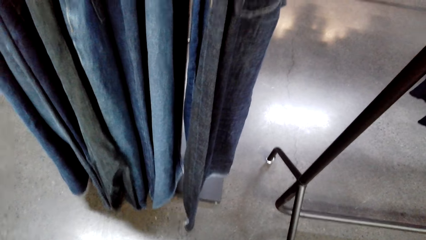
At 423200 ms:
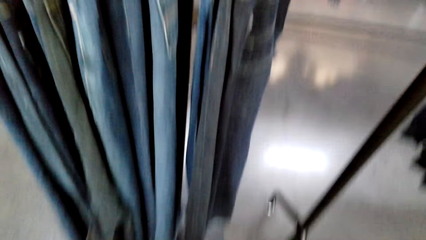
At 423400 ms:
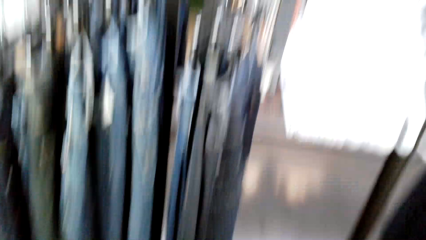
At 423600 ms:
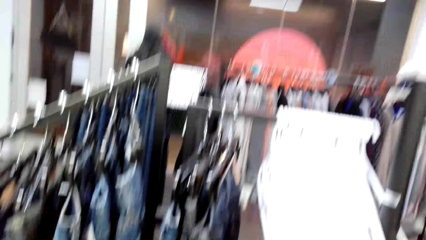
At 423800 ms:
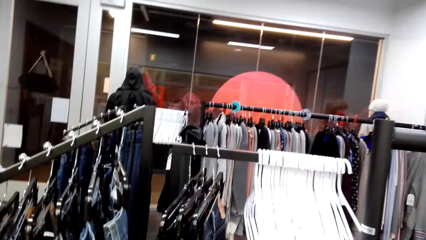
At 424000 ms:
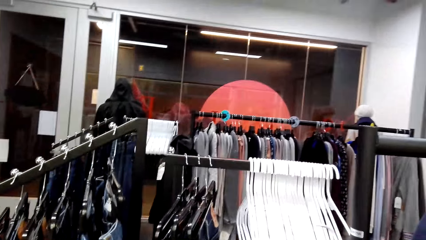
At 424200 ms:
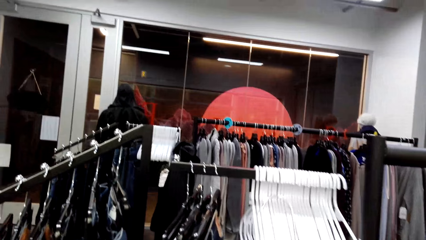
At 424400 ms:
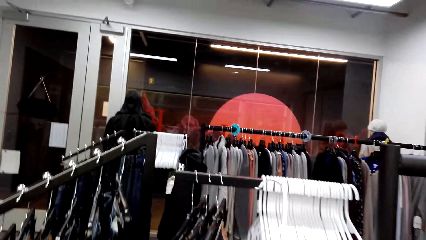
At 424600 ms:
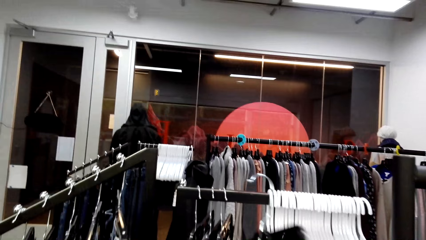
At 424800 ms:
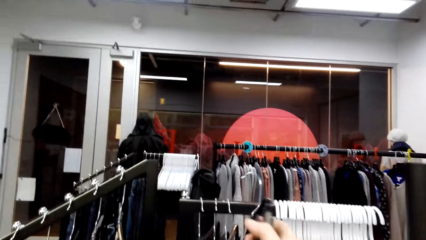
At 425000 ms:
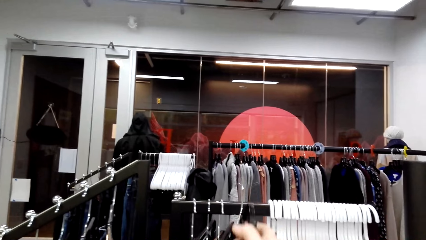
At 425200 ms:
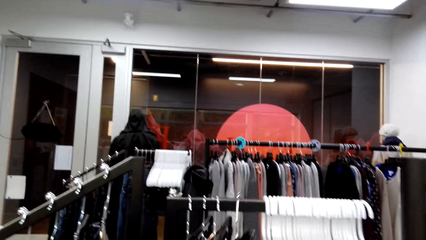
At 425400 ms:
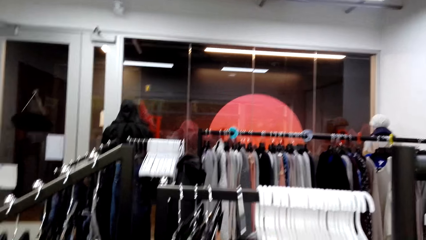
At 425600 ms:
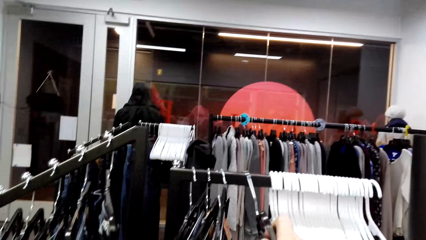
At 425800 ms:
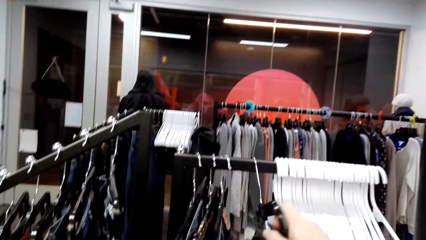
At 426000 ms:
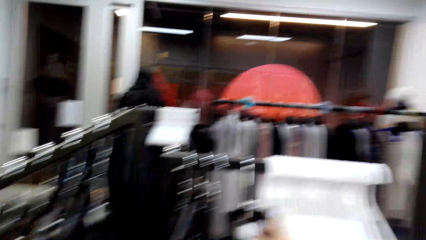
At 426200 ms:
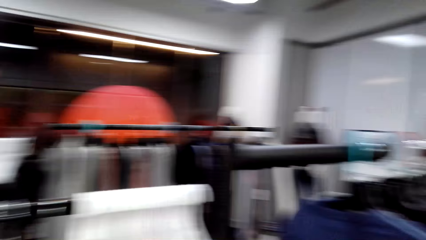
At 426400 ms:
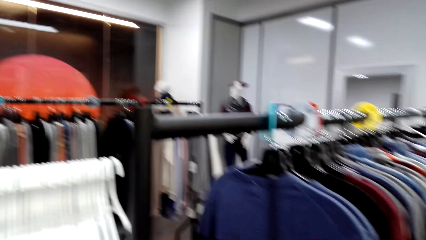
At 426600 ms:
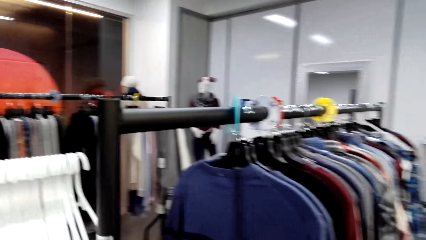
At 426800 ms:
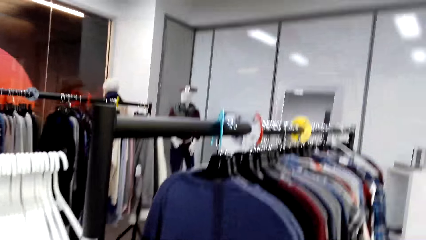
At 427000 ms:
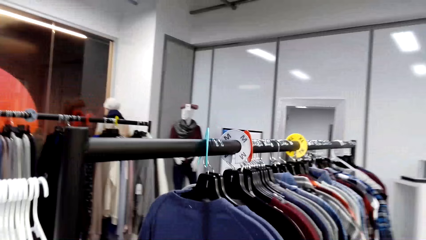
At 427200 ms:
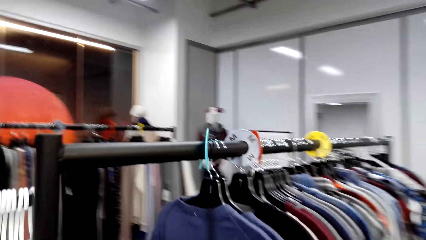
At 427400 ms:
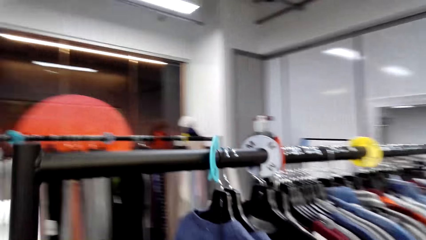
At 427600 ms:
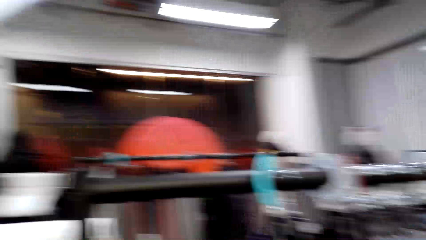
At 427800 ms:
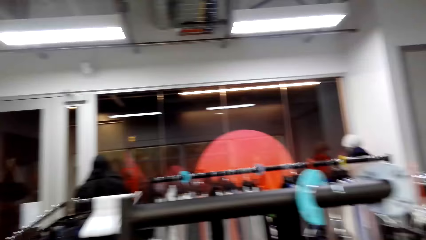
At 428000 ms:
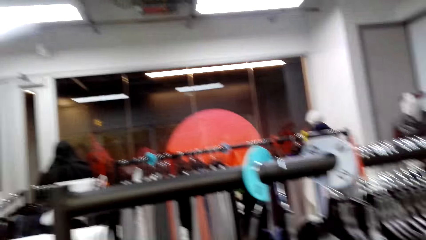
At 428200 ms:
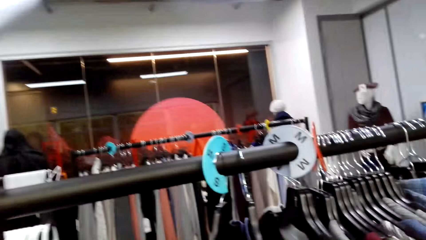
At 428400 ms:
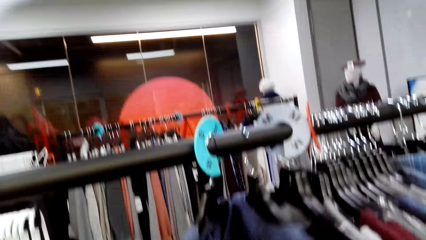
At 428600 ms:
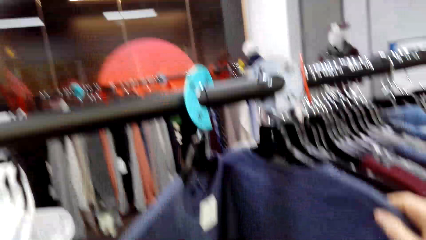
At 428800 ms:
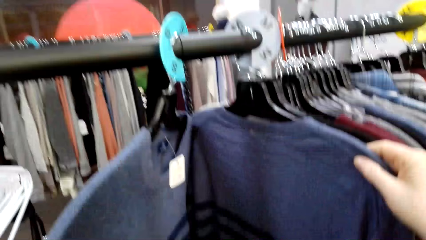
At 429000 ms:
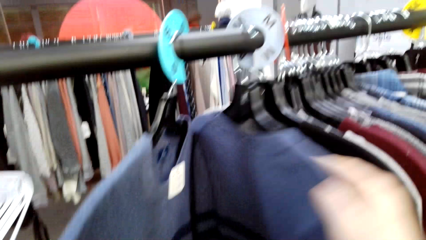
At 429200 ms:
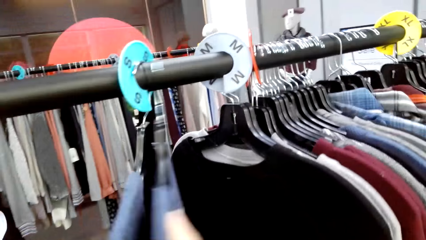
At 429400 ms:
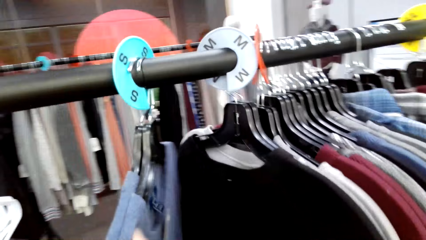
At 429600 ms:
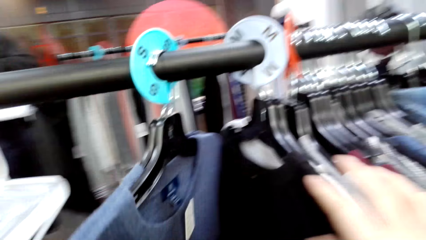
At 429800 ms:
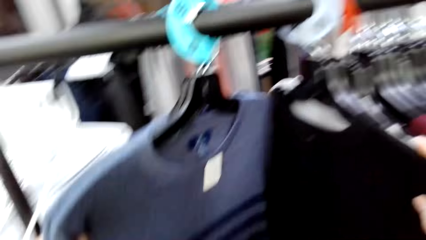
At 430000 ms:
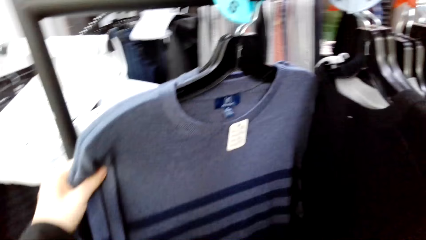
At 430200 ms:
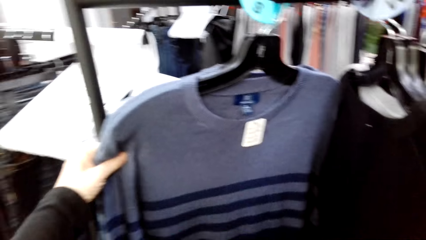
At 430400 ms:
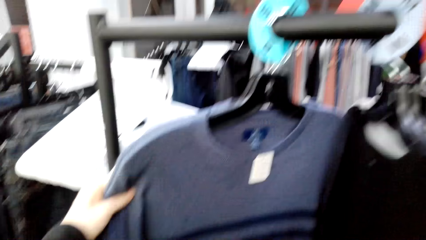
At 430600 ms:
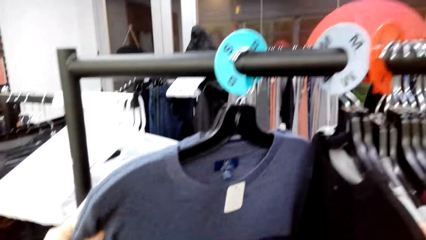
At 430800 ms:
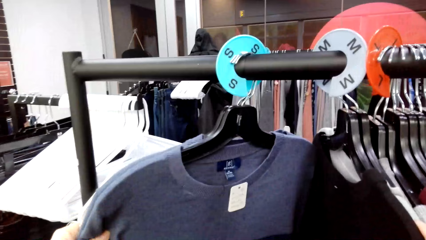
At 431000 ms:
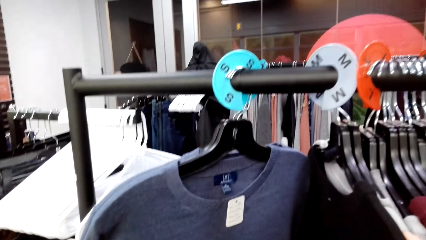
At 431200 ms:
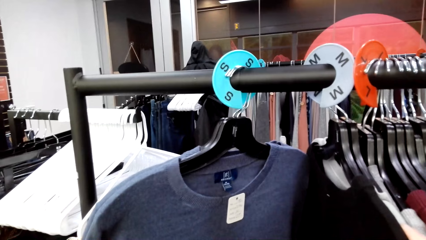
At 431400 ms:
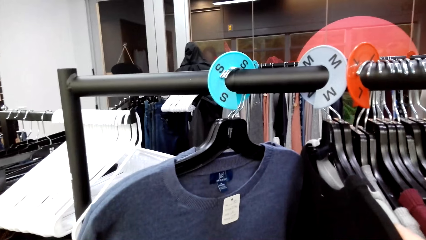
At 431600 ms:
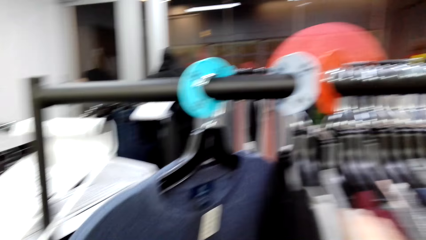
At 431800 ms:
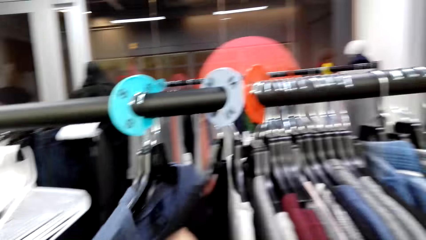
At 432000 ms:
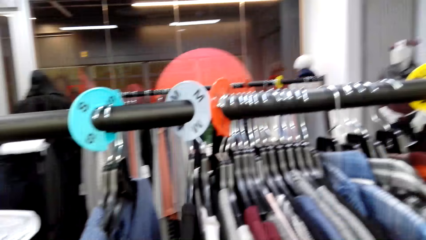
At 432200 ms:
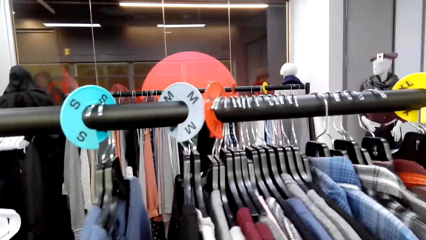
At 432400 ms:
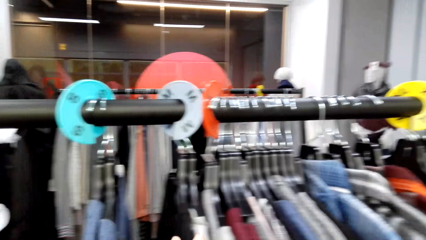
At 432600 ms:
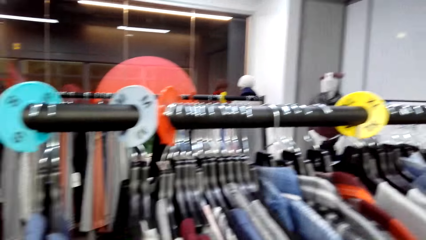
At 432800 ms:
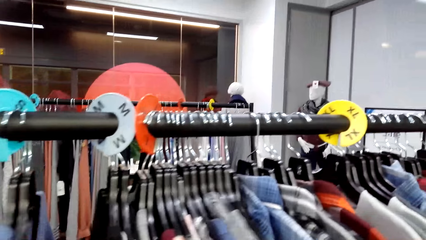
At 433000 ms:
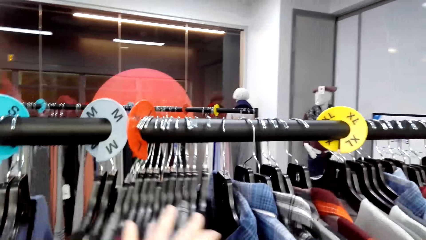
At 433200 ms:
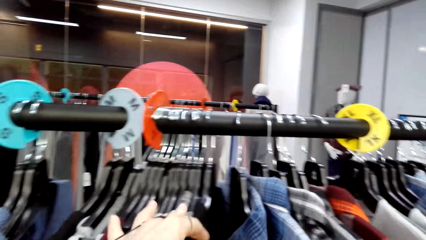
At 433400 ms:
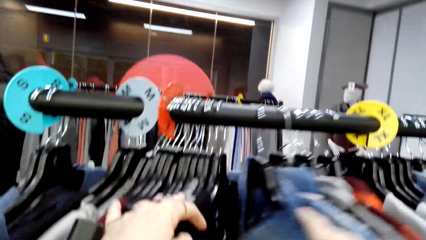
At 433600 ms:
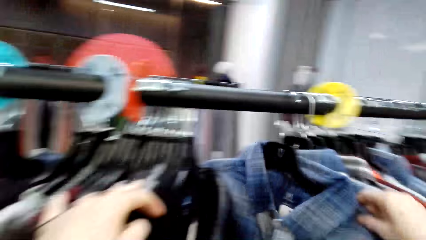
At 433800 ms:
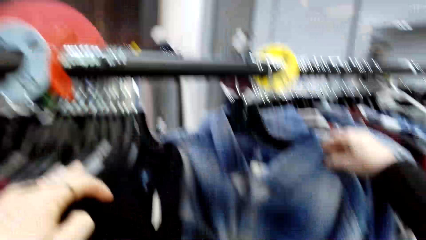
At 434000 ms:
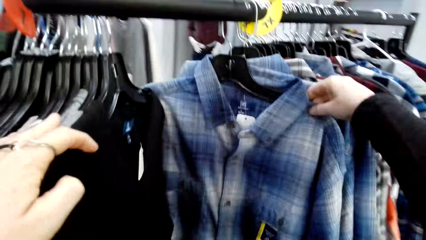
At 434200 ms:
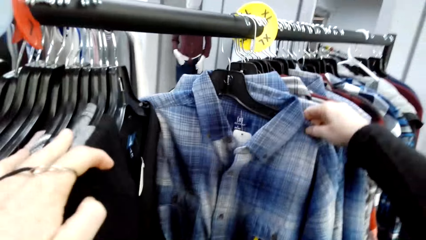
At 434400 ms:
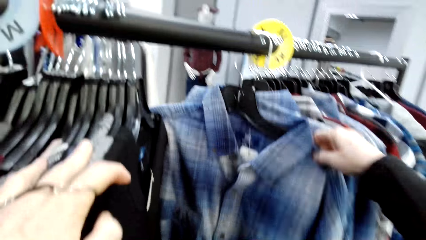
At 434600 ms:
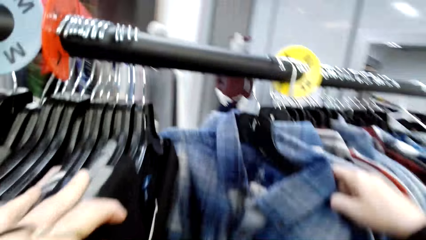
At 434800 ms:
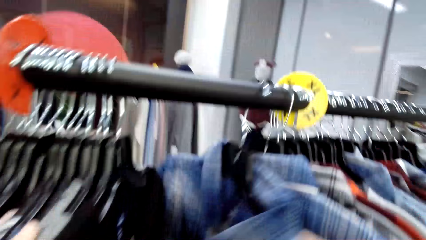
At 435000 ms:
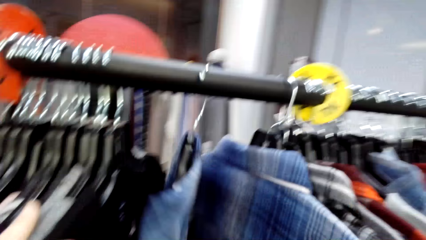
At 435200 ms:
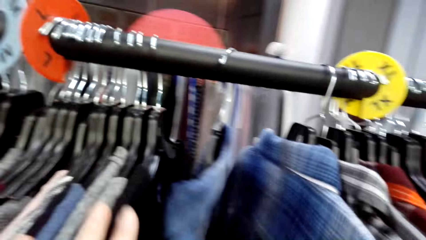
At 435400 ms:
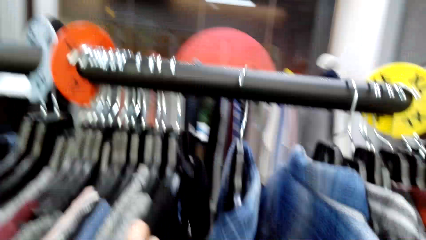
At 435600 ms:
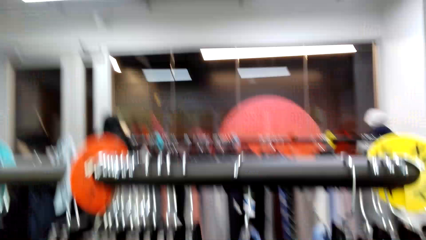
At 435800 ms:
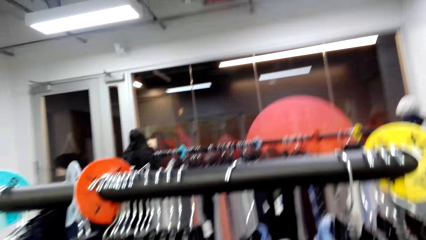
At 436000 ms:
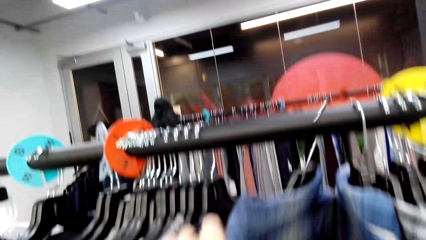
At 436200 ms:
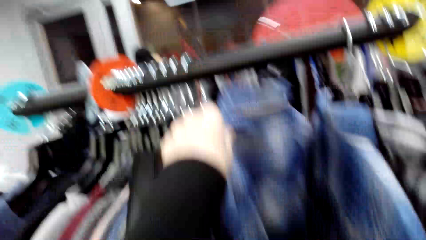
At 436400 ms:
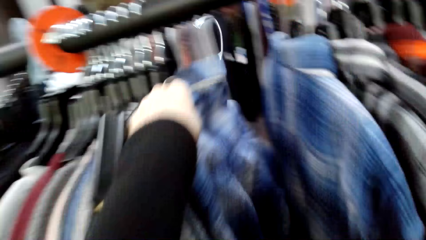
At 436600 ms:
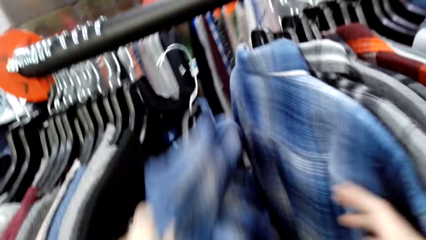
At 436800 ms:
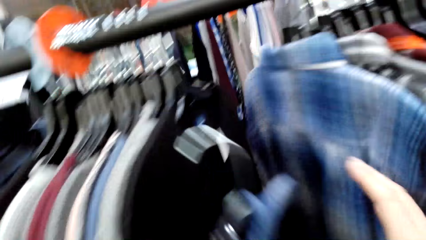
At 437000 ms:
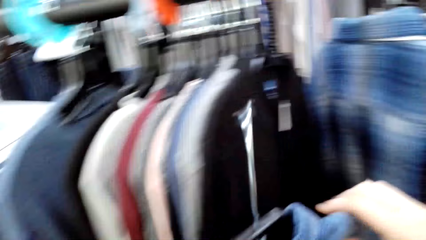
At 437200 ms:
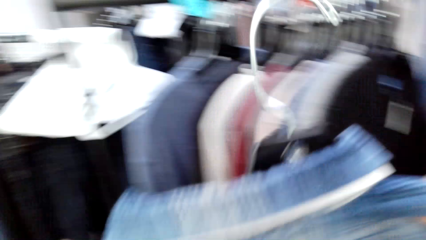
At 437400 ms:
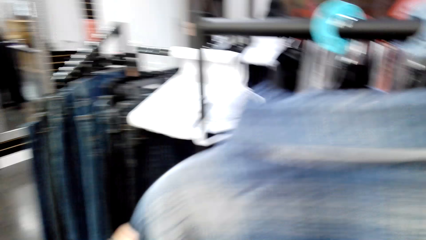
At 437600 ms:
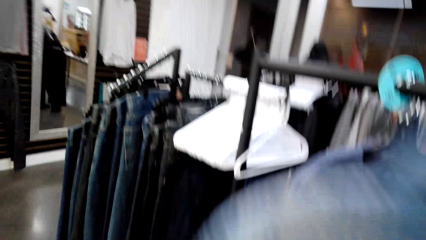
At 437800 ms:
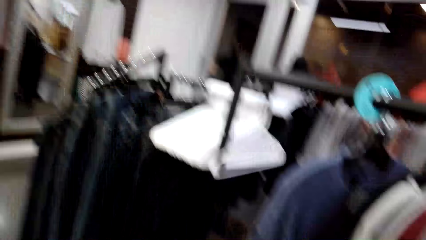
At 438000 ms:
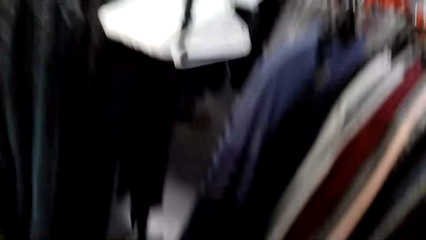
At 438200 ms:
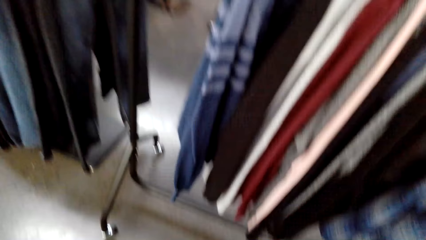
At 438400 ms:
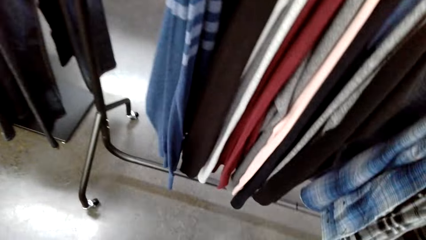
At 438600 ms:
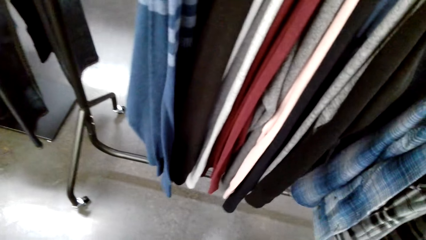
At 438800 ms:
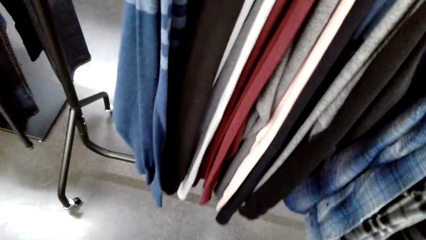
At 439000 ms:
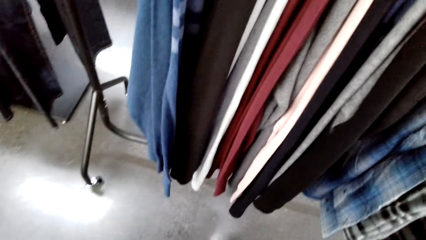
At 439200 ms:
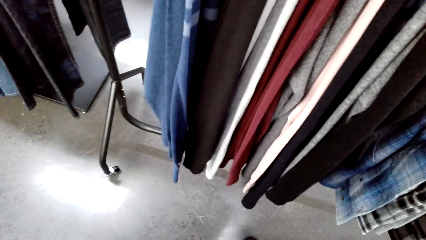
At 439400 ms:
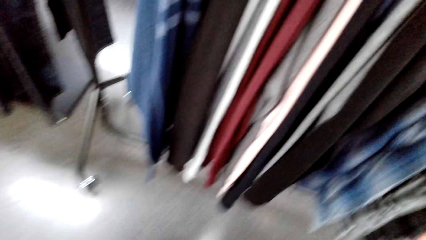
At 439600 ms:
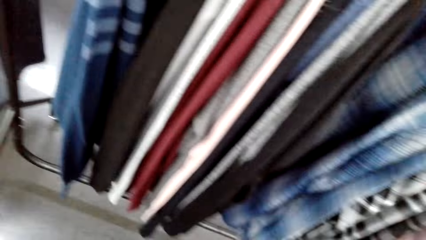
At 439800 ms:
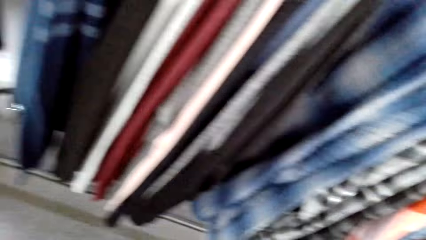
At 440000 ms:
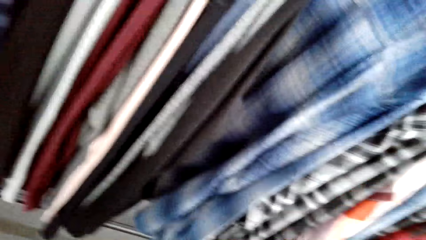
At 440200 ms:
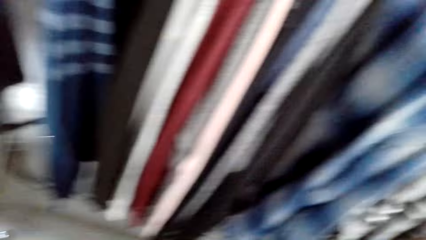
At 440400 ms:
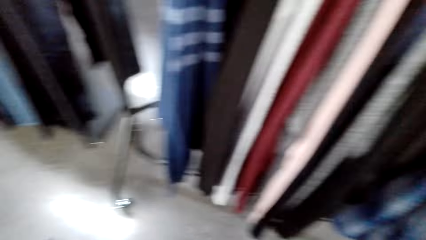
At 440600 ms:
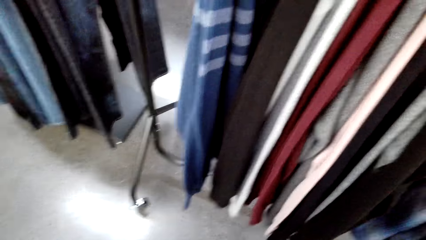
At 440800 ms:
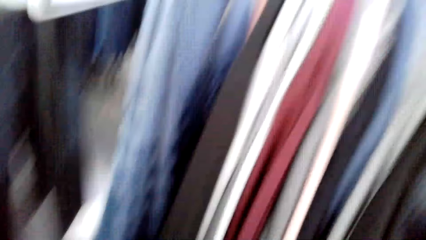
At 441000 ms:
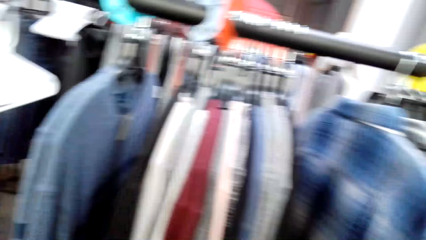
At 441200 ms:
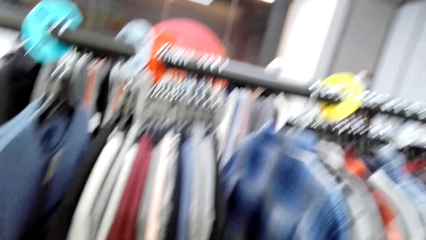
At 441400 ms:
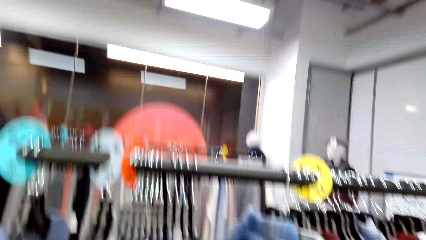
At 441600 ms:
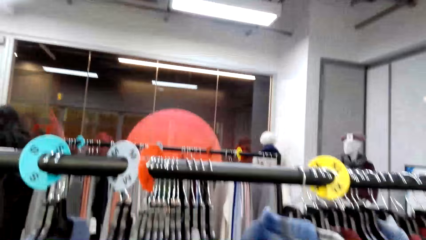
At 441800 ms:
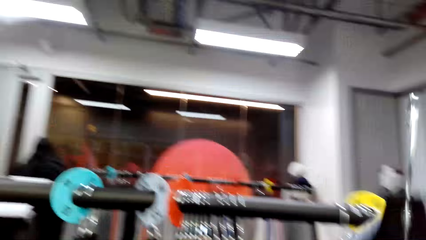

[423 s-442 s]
The camera wearer walks around in a clothing store. They hang a cloth on a clothing hanger stand. They walk around in the clothing store. They sample clothes on the clothing hanger stand. They pick up a cloth on the clothing hanger stand. They inspect the shirt. They pick up a cloth on the clothing hanger stand again.
